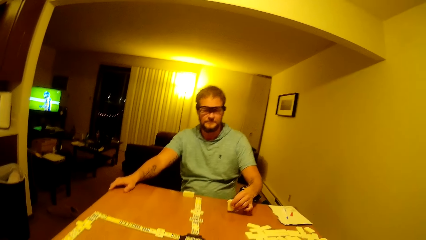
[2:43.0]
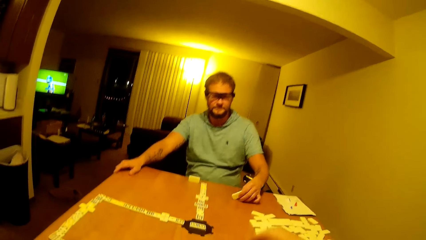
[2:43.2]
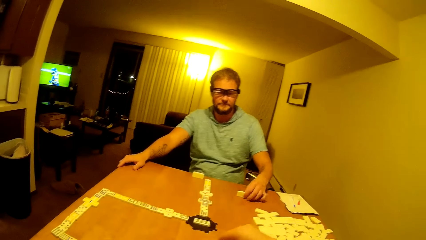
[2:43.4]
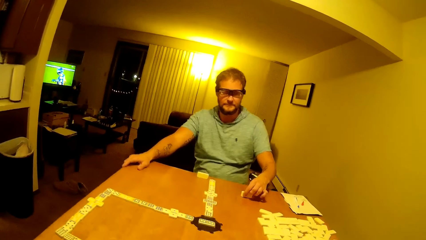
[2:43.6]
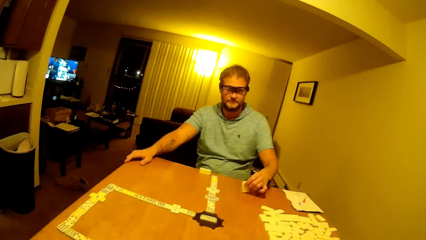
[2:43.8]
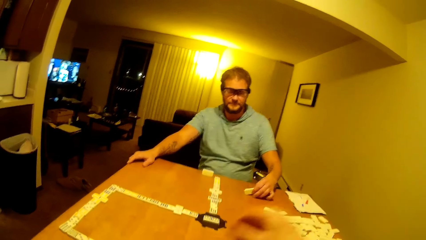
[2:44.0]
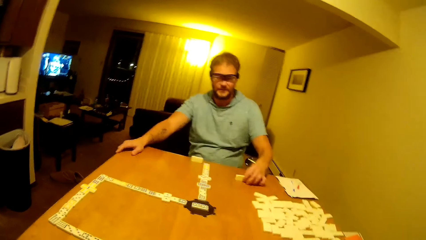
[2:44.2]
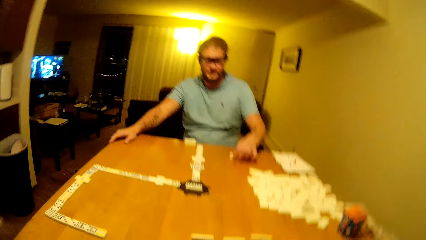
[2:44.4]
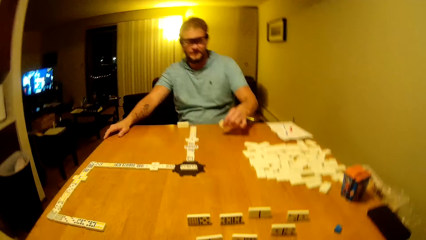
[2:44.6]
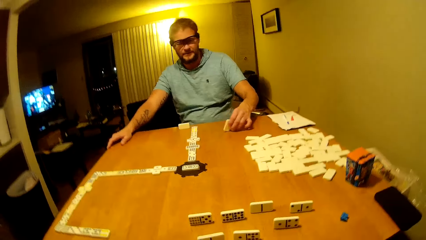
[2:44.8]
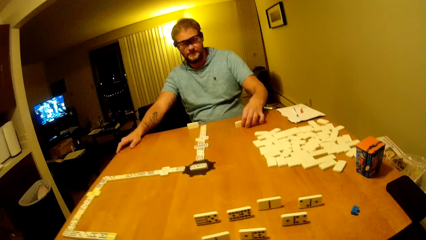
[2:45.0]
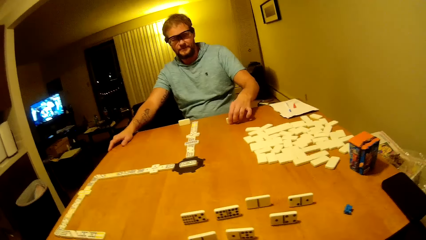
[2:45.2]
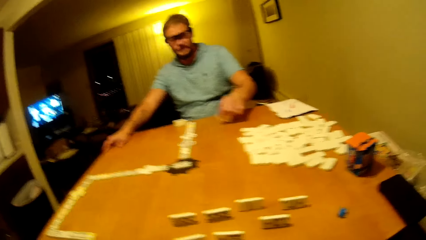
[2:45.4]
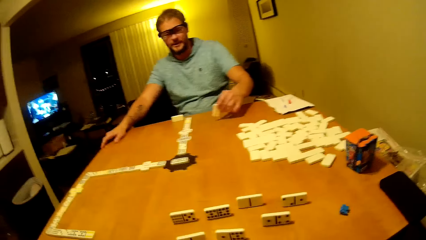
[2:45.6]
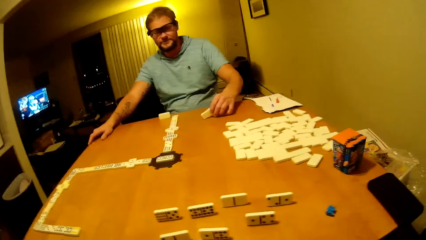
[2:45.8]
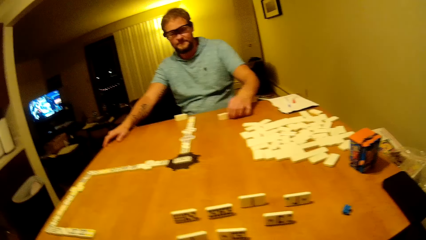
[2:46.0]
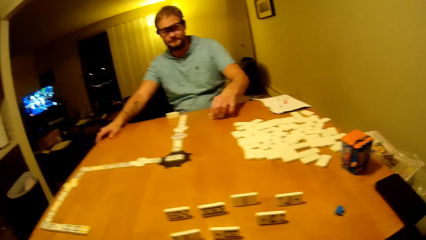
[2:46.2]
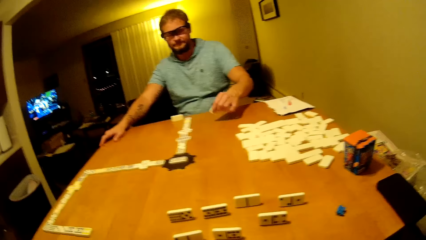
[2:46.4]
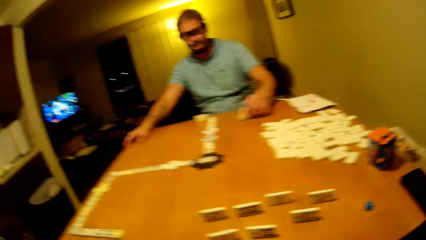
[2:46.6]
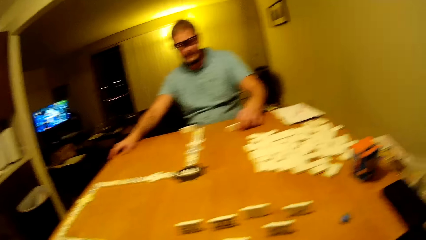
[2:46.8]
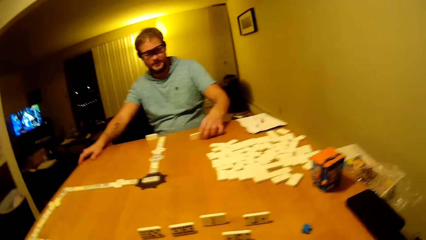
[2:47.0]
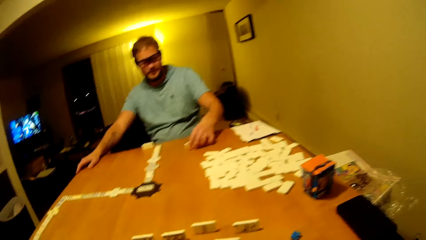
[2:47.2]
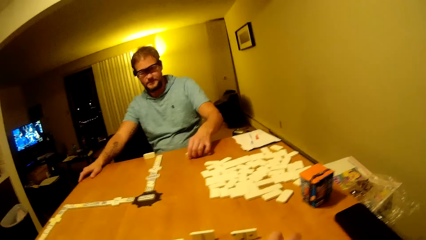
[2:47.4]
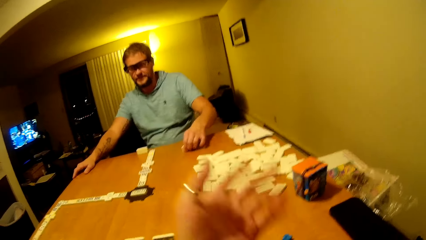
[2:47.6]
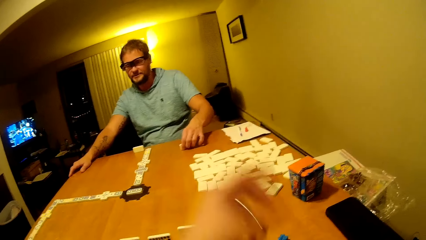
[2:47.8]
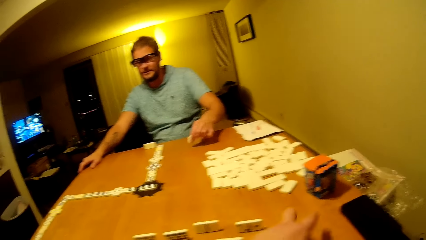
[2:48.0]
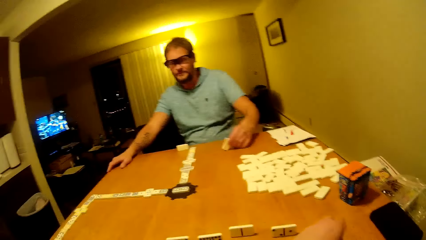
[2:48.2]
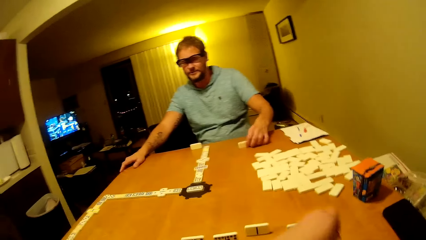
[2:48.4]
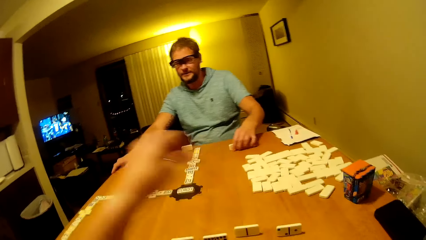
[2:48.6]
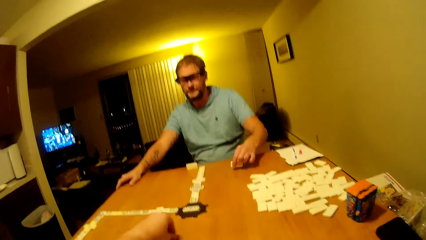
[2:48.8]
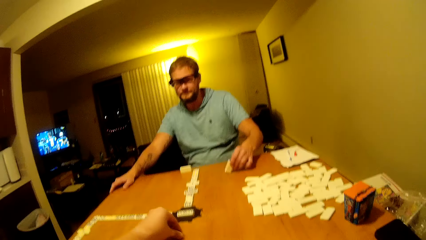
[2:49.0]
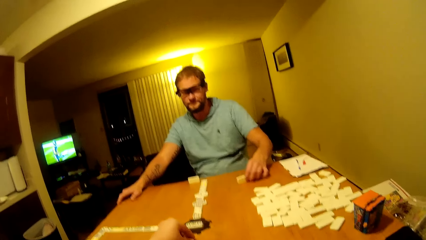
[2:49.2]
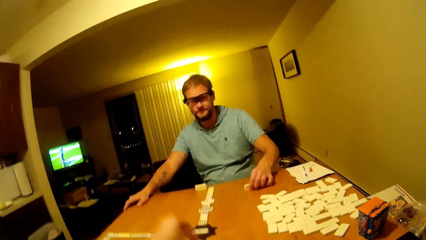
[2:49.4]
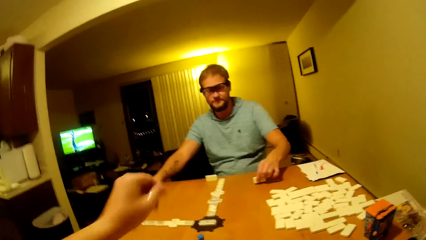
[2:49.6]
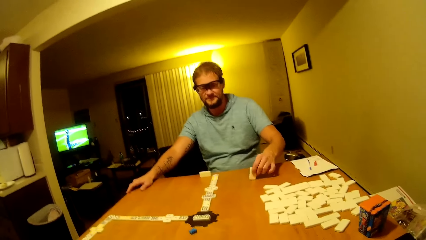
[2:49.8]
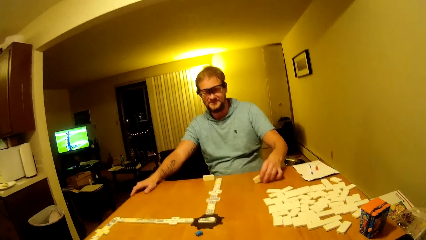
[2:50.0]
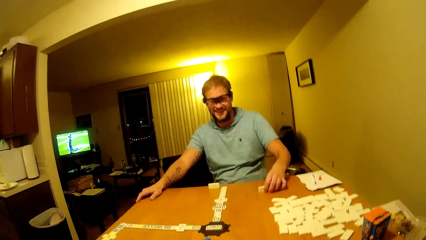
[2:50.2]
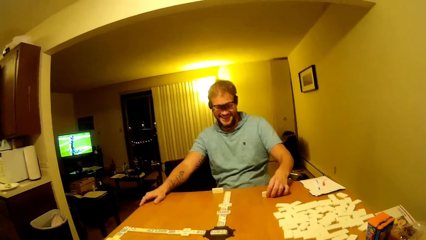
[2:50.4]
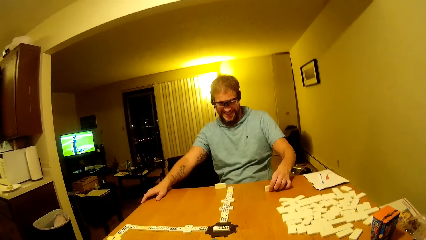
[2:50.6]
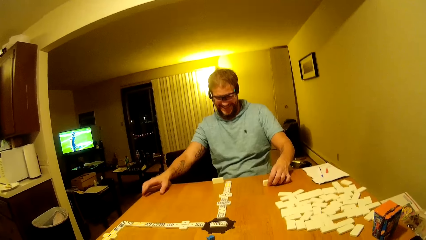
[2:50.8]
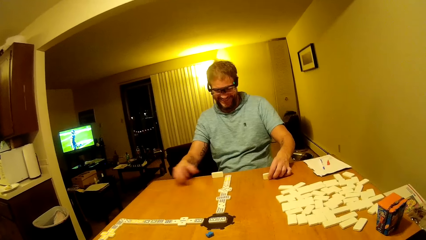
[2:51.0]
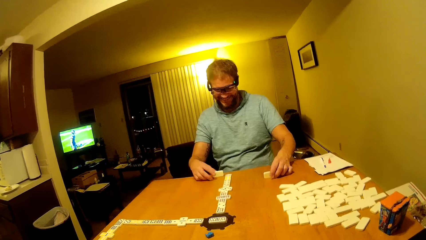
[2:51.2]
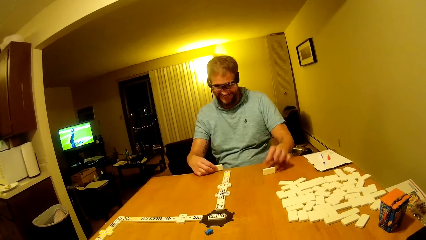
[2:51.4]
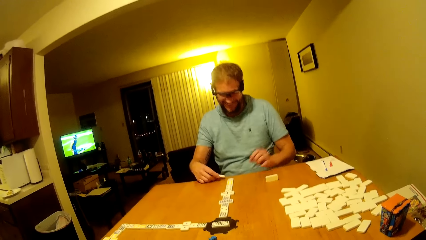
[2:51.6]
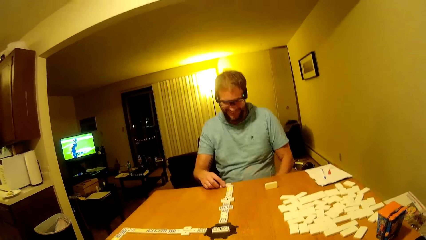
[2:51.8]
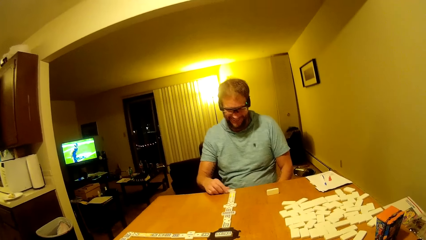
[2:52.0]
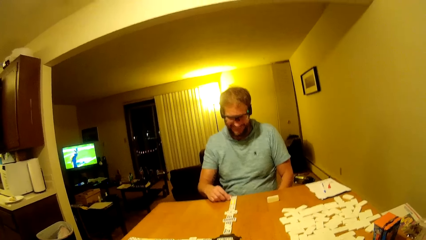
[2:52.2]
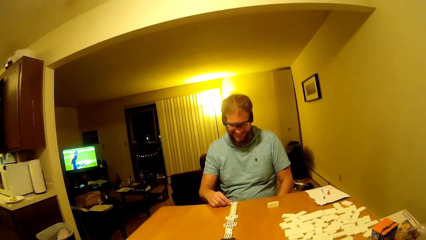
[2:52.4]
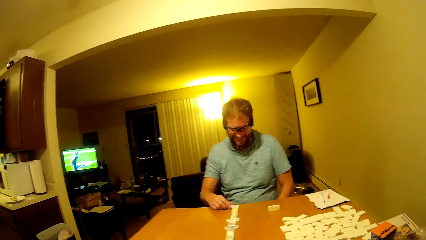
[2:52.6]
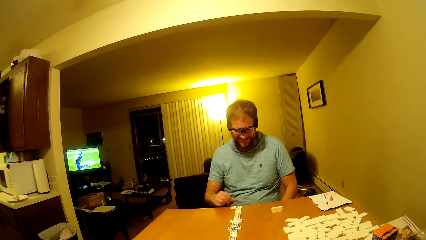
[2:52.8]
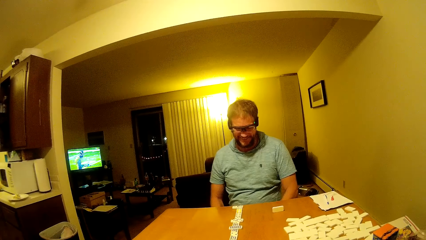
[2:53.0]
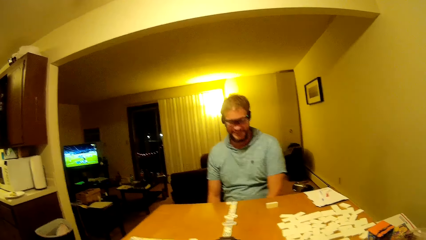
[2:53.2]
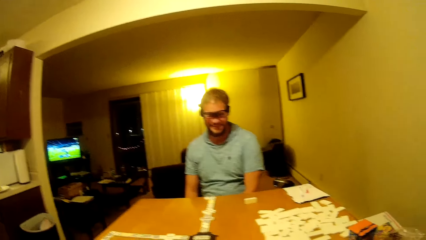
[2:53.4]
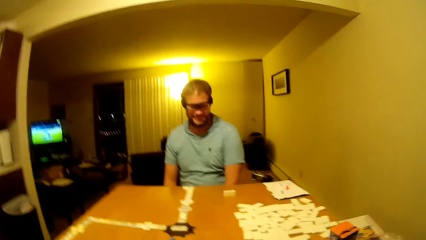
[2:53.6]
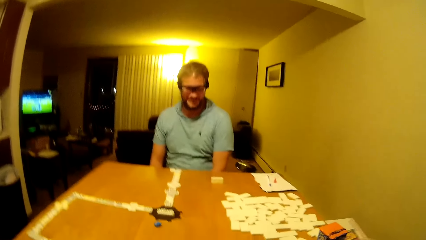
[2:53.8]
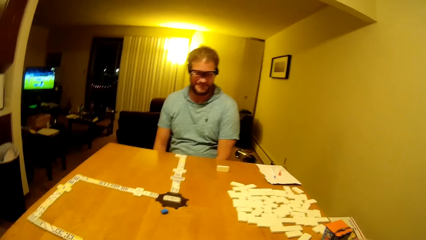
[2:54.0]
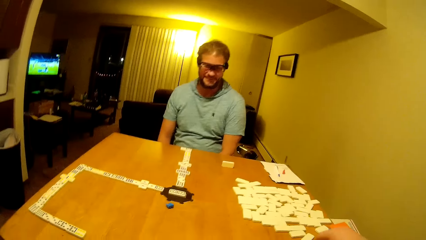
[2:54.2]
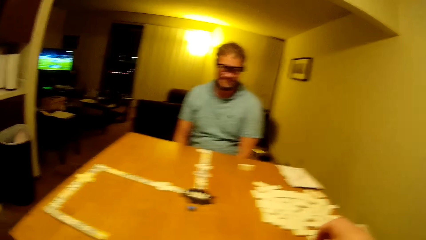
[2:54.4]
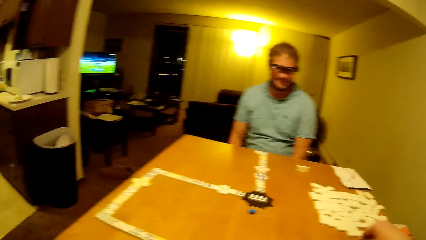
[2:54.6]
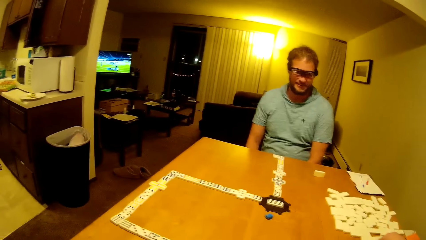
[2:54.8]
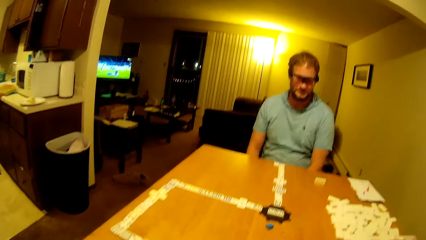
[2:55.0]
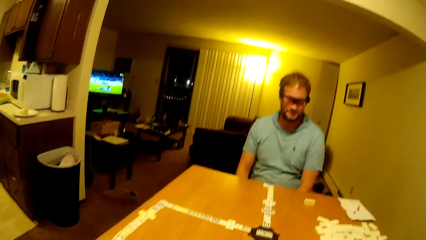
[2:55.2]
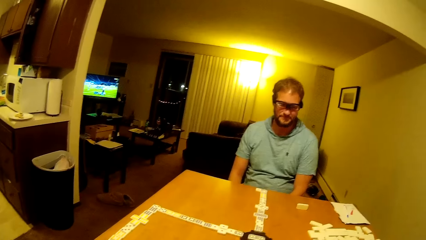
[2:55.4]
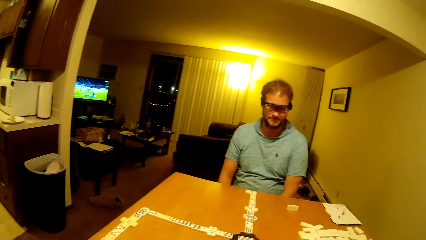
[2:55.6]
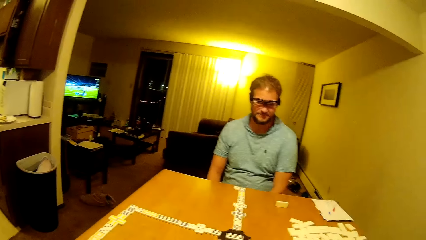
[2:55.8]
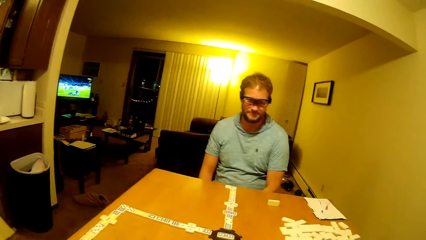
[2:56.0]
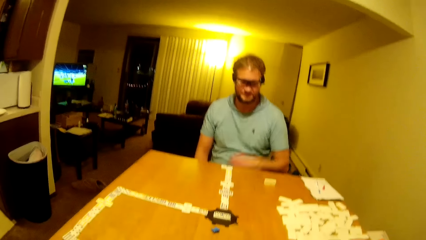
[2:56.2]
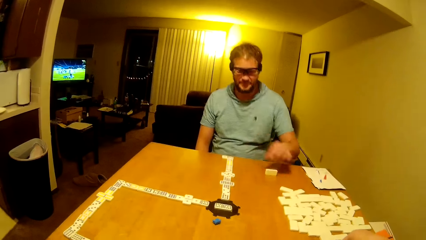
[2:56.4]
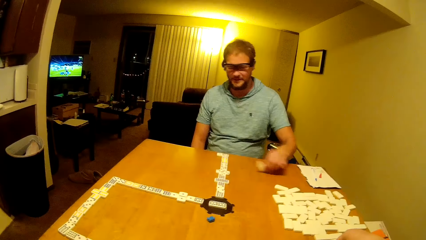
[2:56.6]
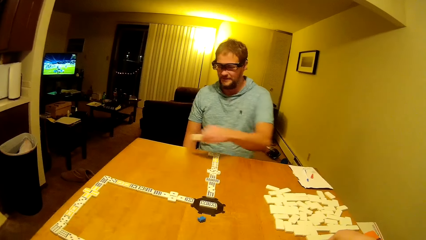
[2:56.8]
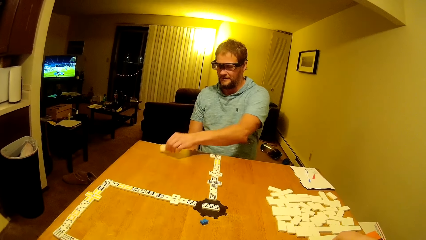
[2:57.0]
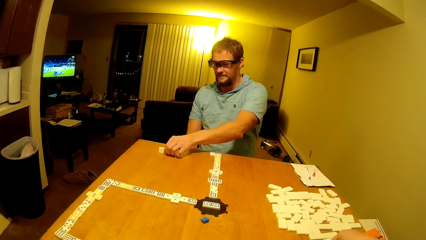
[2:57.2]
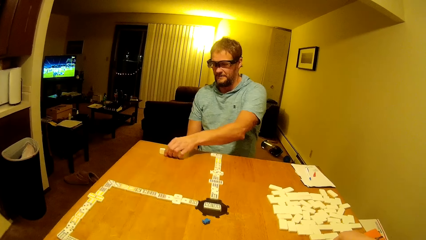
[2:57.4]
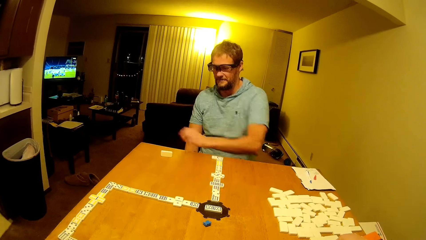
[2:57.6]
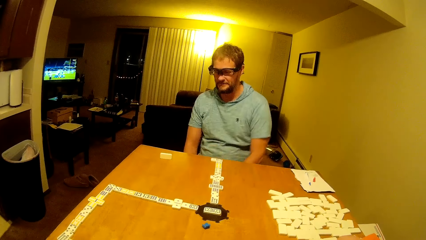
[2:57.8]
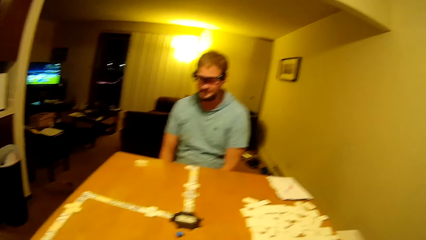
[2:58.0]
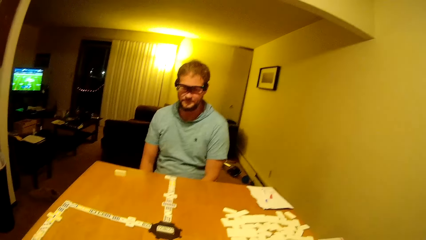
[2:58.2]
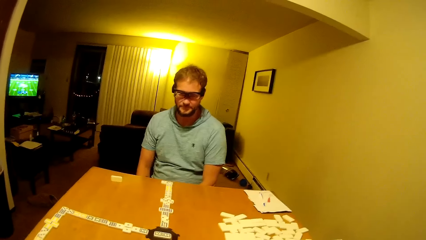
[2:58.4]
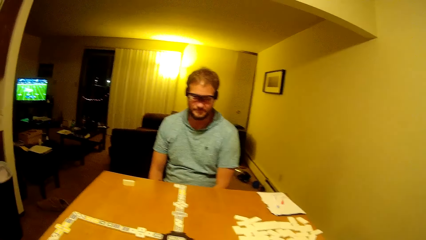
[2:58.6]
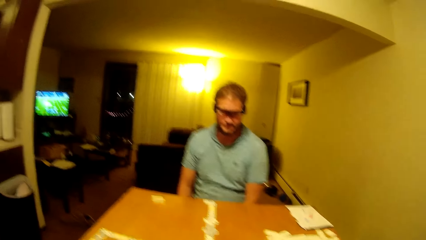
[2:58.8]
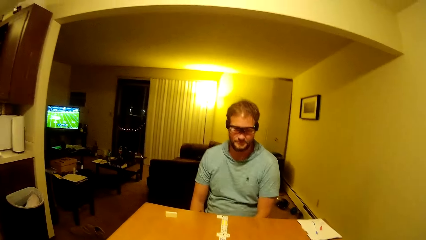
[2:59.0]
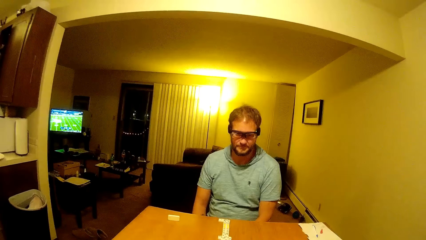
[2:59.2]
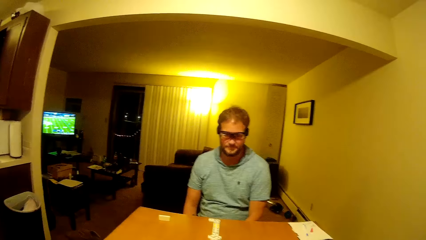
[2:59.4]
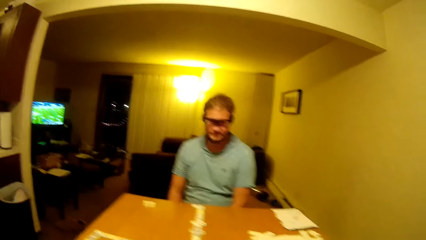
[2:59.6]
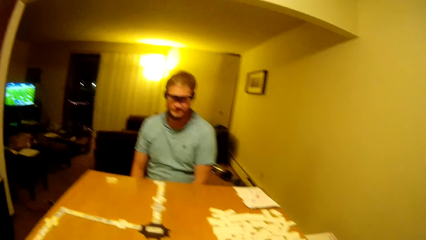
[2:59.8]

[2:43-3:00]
The man moves a dice. The camera wearer and the man stare at the tiles on the table. The man moves the tile on the table. The camera wearer and the man stare at the tiles on the table.
